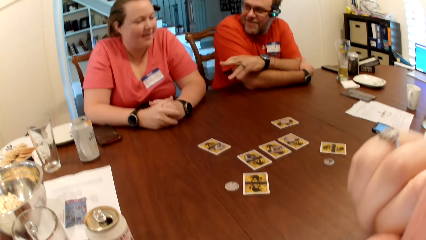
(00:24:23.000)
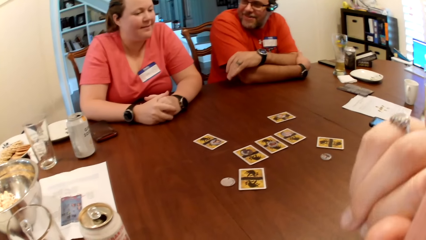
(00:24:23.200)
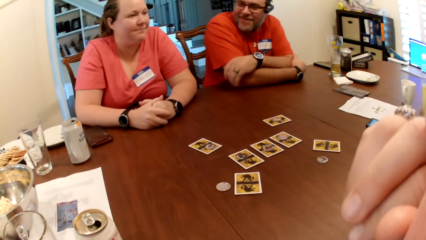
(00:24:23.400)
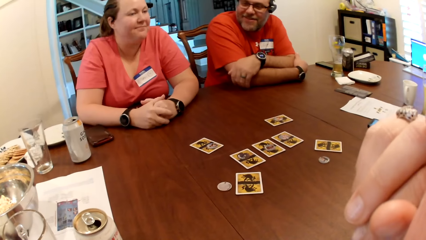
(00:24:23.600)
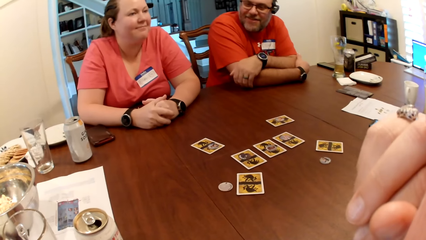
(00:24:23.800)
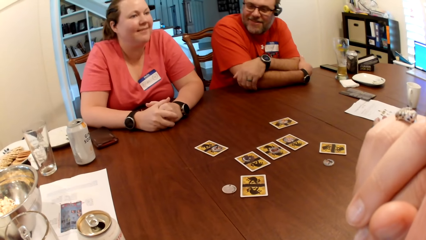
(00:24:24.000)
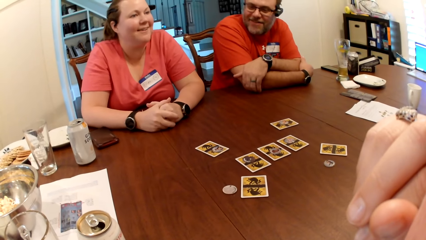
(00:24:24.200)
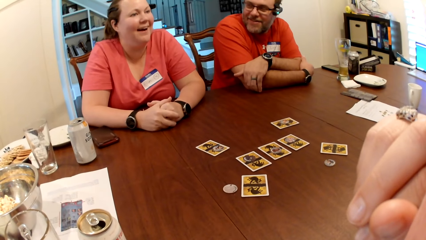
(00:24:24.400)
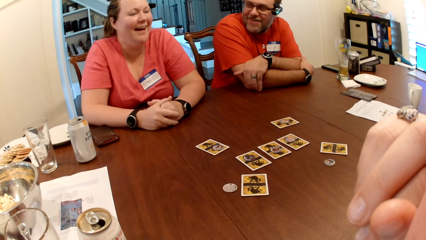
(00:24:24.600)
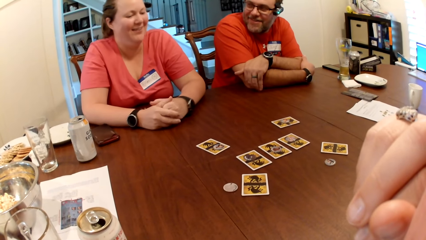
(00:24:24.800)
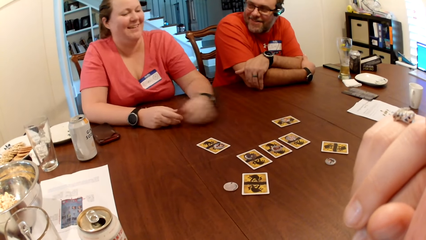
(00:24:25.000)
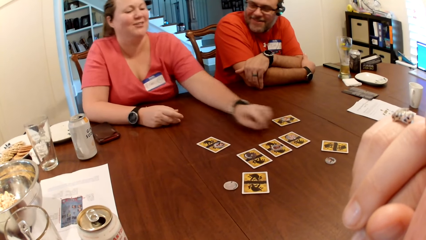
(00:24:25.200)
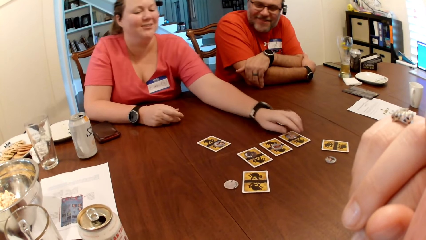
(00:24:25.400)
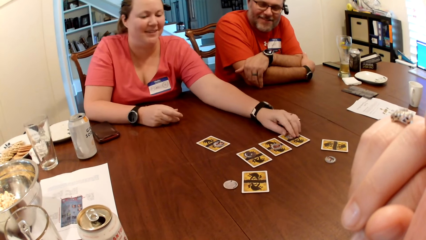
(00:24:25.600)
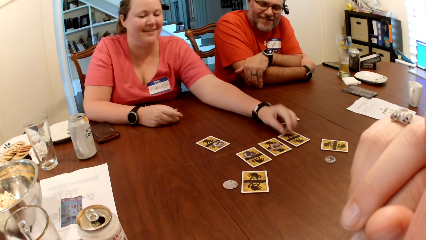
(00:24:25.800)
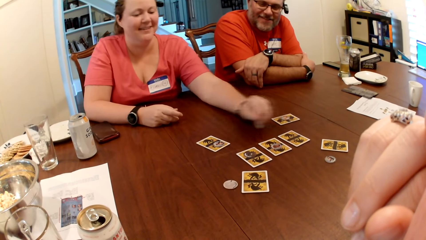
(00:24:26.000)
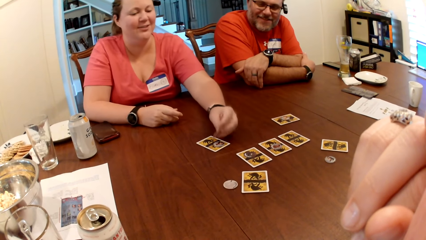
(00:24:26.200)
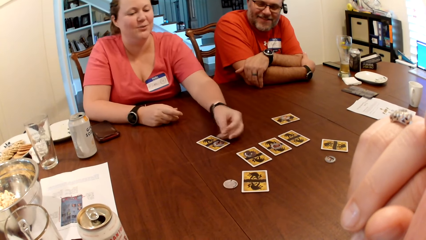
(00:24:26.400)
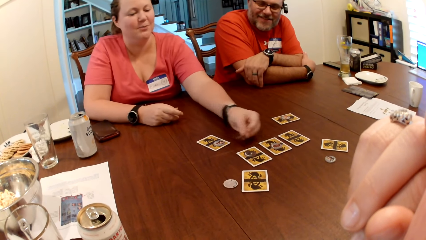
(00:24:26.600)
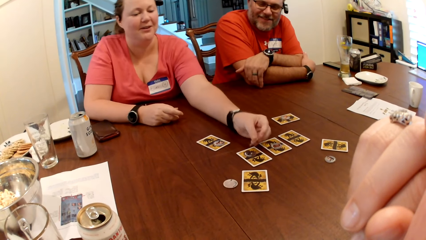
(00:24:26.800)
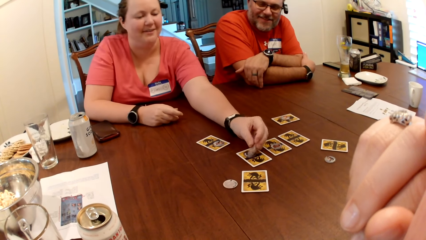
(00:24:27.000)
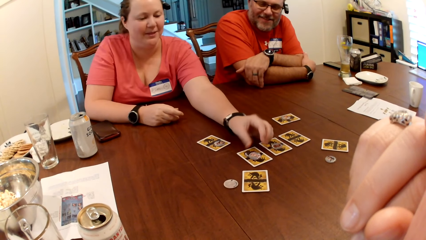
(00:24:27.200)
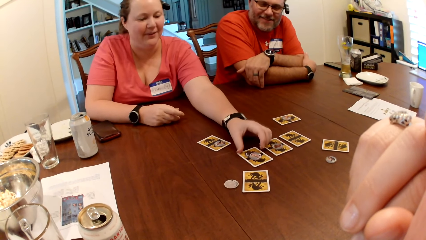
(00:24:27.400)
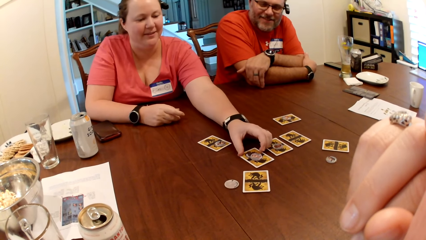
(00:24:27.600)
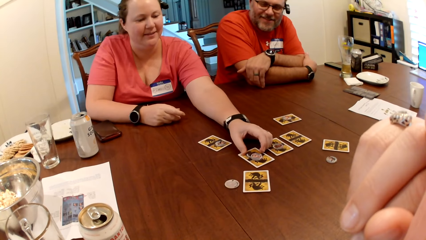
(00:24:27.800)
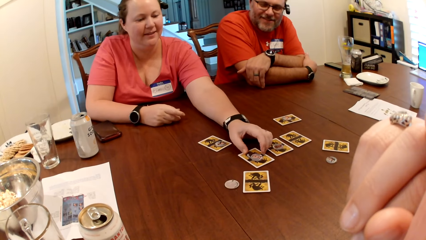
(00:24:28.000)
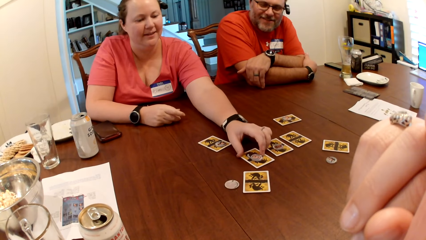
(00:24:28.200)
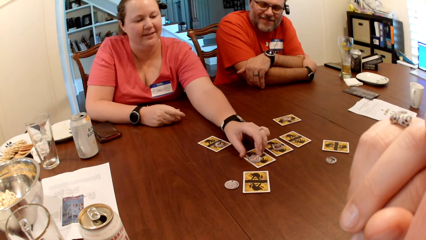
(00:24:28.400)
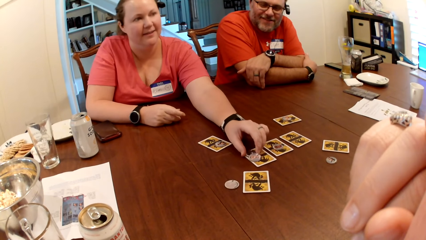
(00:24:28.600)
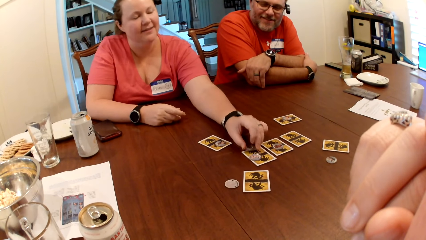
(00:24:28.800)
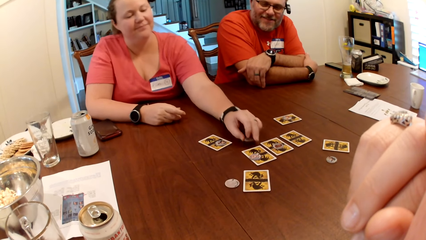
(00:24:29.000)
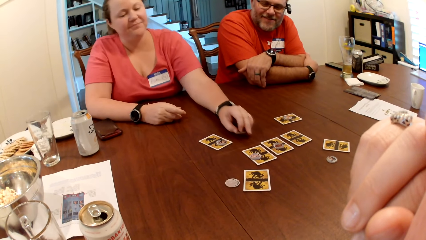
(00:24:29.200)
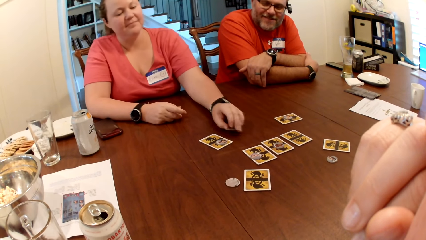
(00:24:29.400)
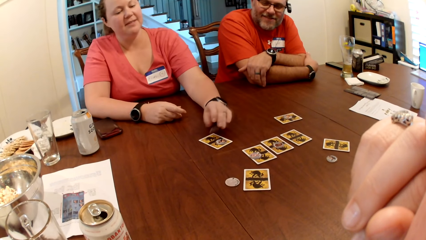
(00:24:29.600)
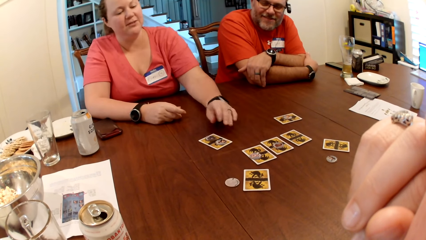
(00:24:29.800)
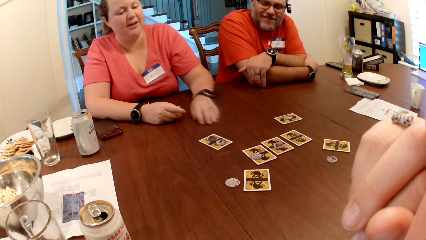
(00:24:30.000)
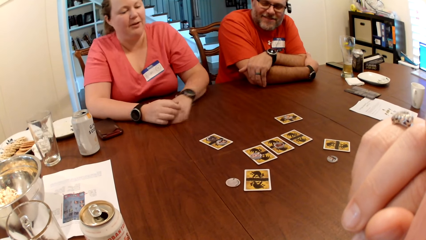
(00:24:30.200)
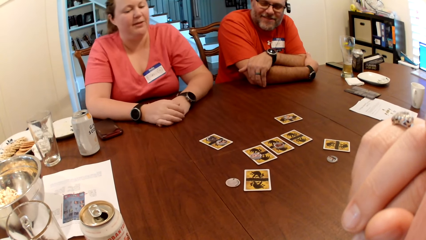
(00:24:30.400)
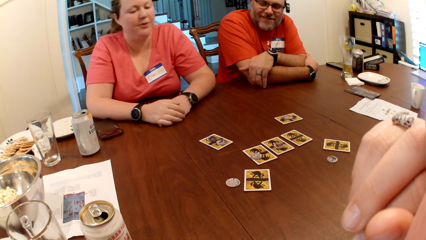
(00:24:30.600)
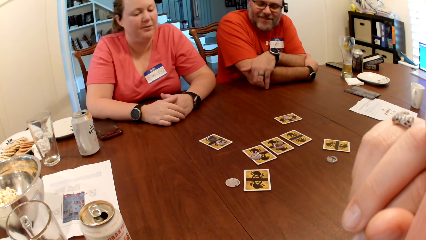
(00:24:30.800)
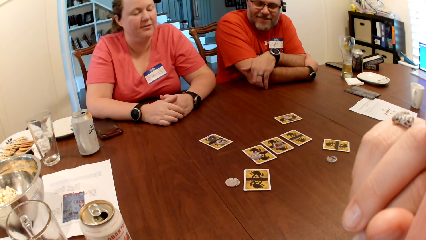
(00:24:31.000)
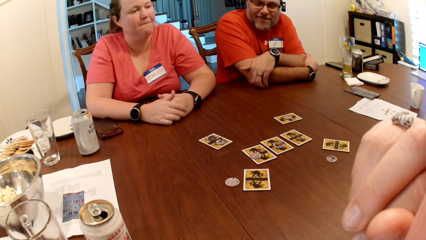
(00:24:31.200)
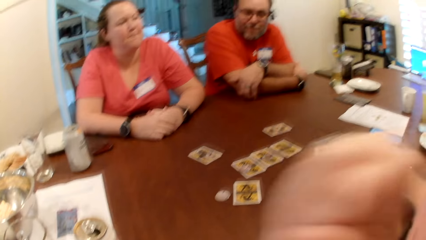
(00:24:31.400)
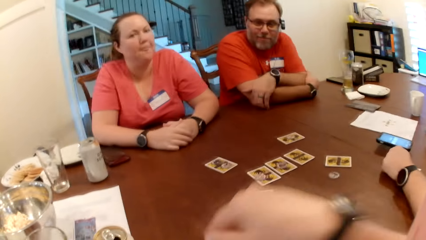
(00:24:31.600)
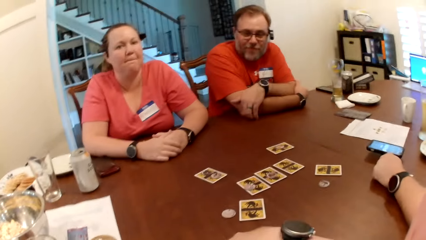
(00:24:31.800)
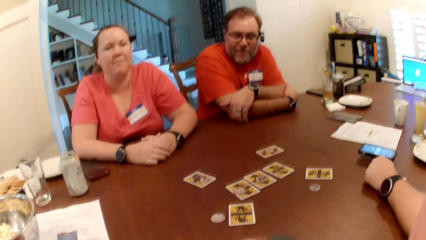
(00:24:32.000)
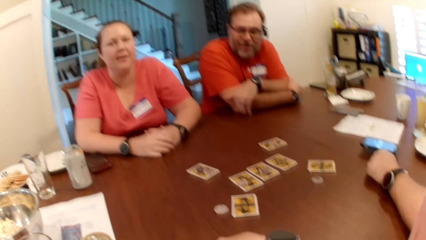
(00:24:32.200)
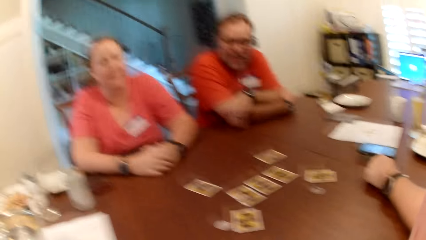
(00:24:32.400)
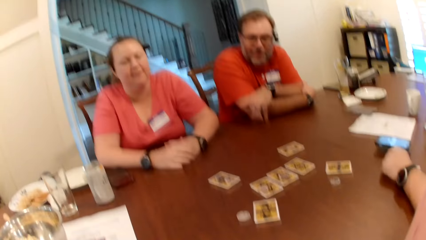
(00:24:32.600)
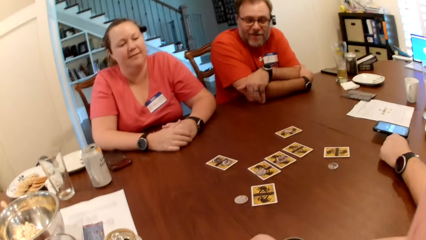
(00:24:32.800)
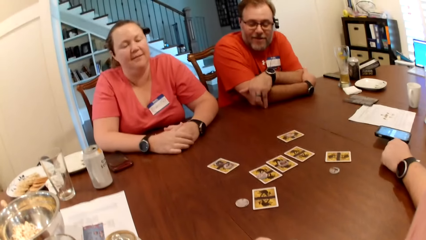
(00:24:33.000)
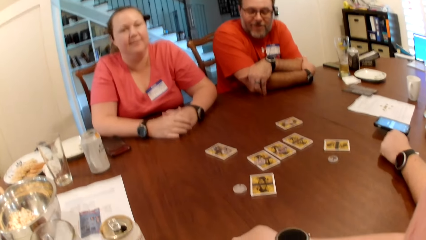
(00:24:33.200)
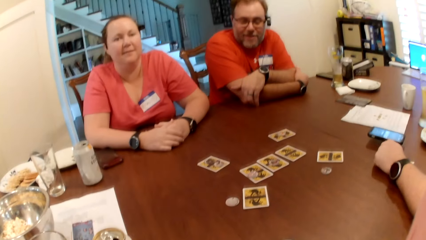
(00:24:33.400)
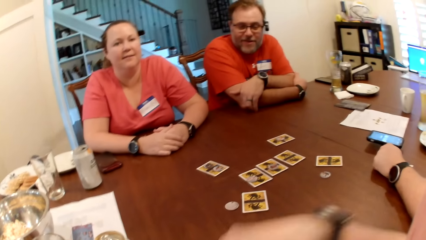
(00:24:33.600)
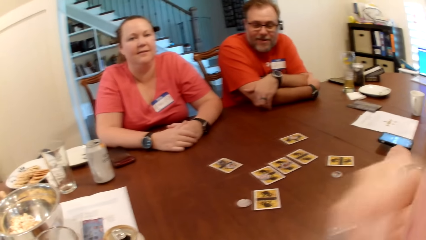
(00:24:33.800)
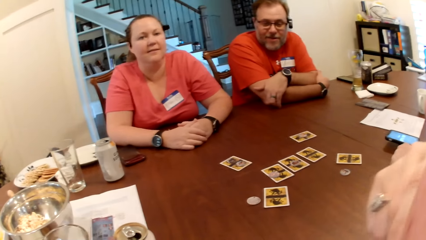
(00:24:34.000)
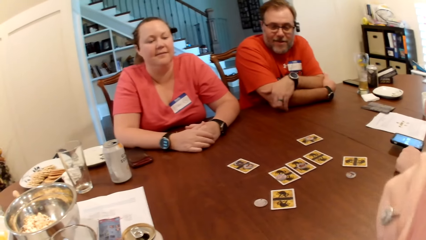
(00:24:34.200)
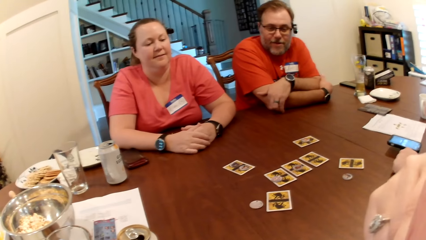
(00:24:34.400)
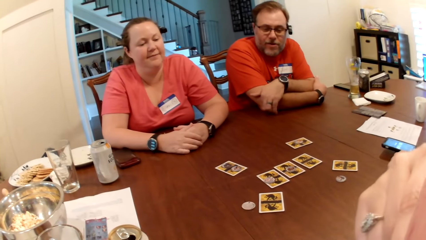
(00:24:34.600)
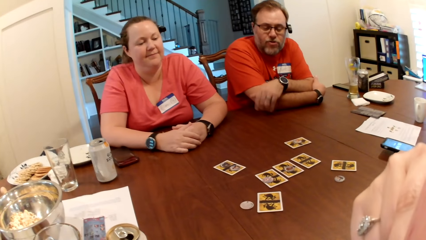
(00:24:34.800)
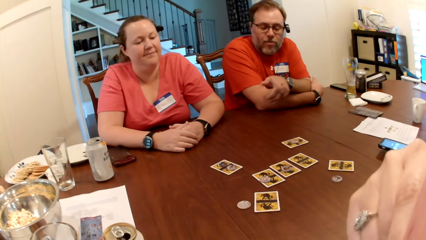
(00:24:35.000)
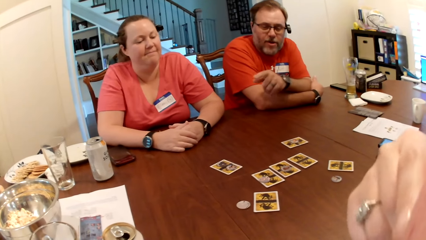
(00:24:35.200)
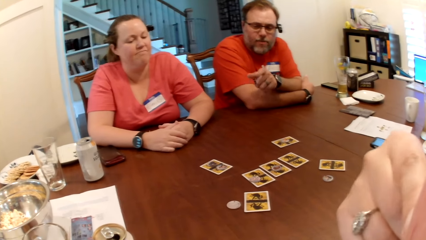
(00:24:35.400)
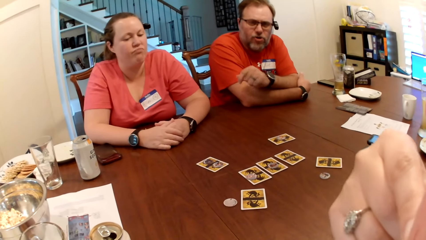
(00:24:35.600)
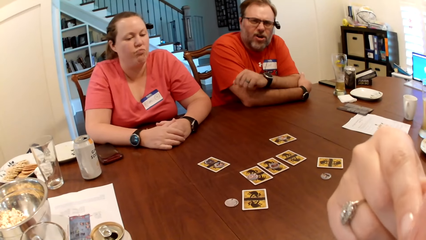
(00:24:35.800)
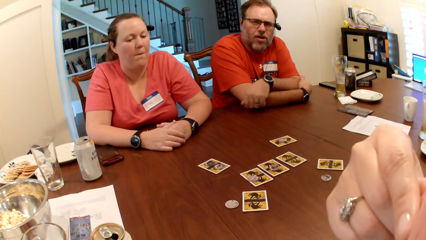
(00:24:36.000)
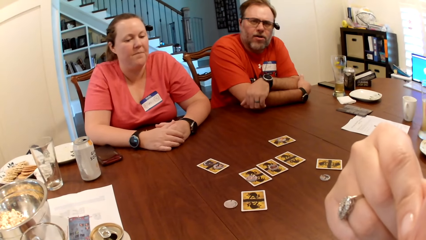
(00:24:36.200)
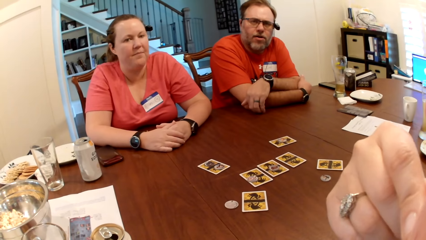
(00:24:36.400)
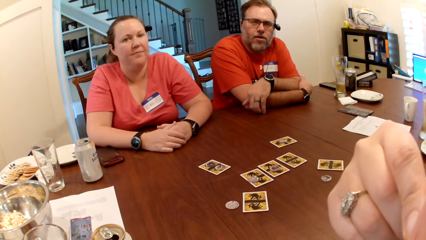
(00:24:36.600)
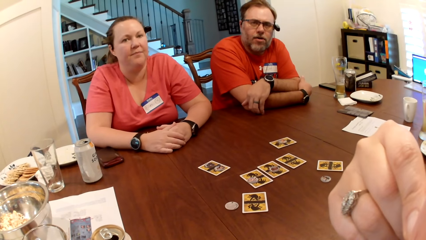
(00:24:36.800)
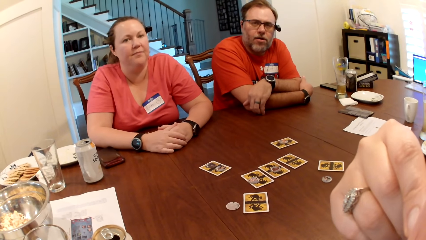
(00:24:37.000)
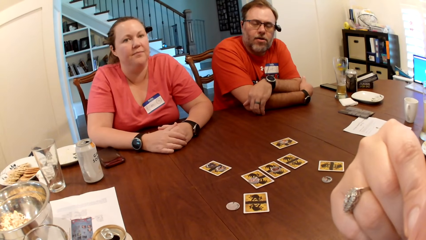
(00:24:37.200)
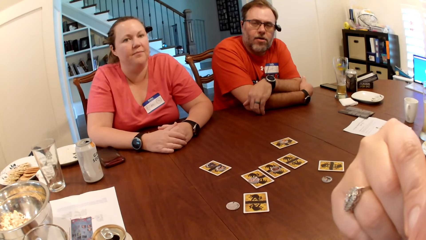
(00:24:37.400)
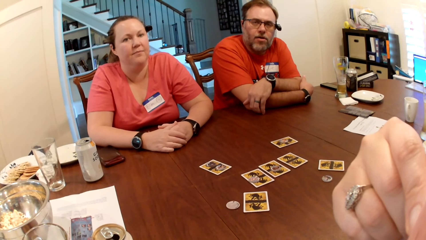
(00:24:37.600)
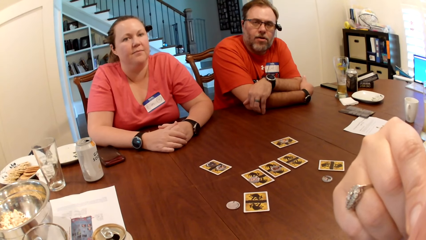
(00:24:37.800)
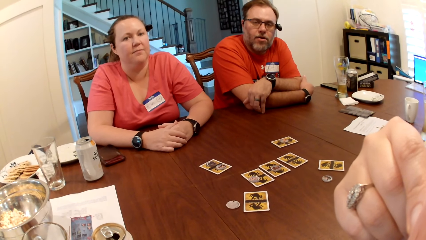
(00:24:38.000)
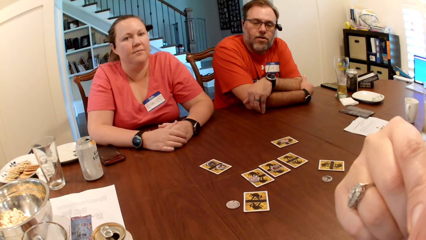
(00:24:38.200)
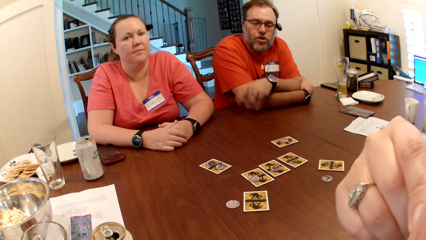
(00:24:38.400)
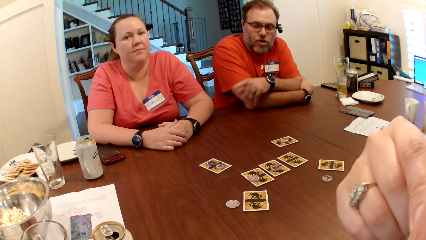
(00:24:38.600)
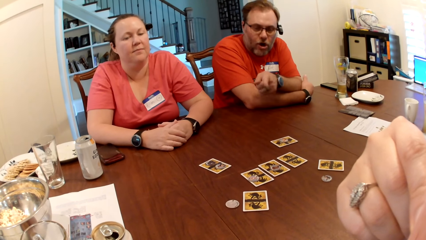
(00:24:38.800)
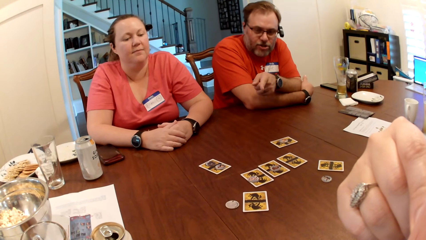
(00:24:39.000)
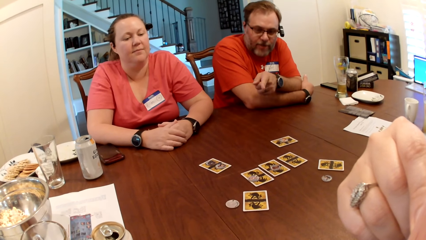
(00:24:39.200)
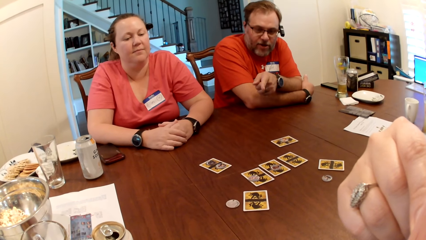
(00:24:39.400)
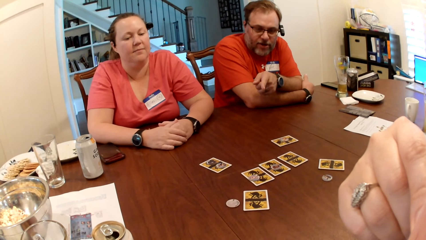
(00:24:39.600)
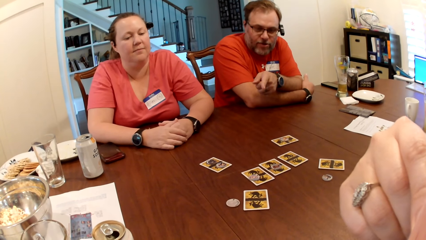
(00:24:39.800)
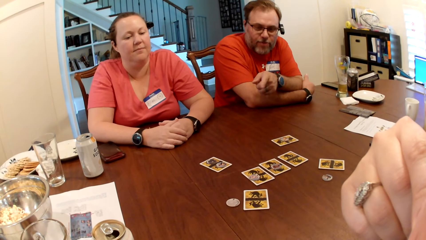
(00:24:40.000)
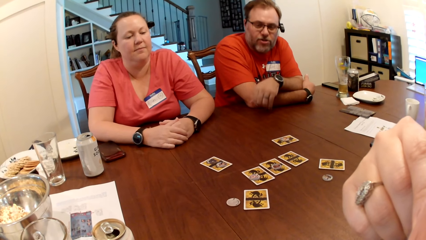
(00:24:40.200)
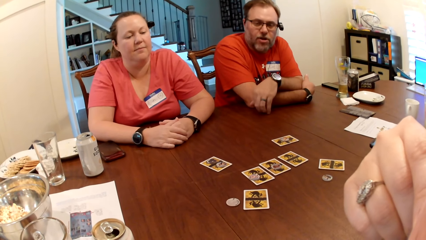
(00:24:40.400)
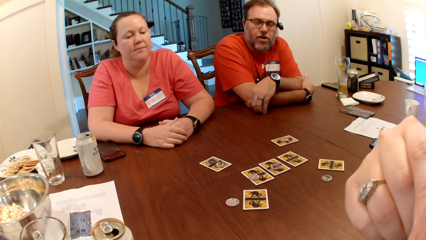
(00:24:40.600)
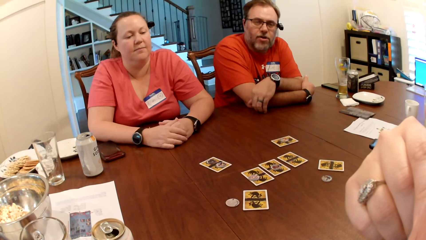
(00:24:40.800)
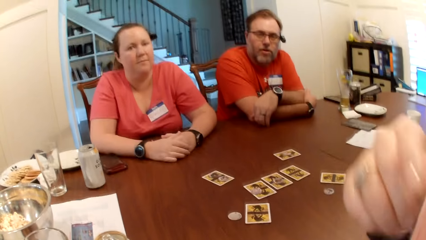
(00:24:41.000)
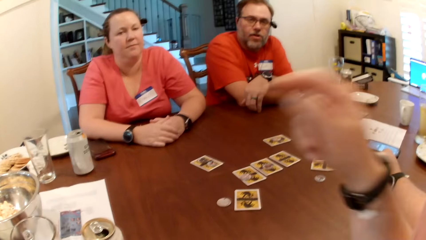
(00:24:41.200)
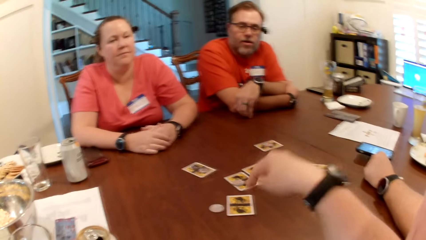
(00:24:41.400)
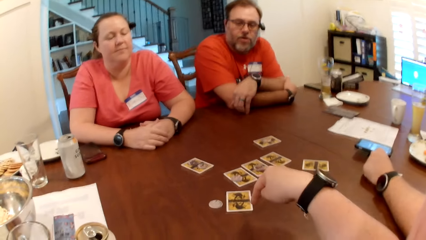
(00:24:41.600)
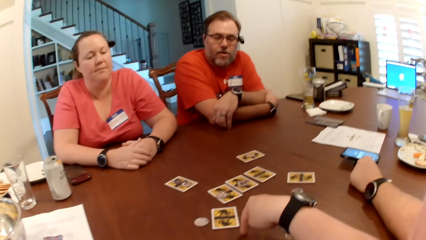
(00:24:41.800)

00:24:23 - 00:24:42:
A woman folds her hands together. The woman picks a token on the card with her left hand. The woman drops the token on the card with her left hand. The woman picks the token on the card with her left hand. The woman drops the token on the card on the table with her left hand. A man points to the card on the table.
